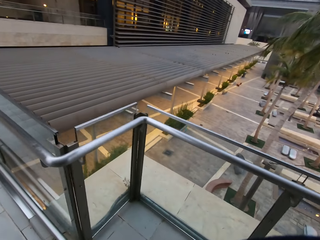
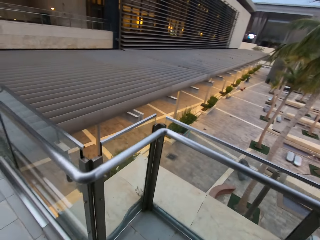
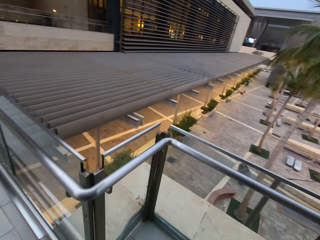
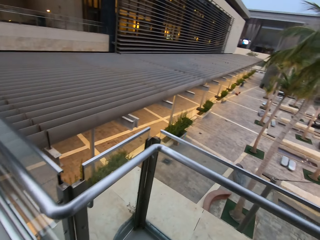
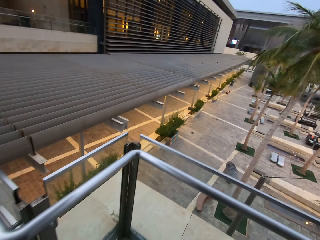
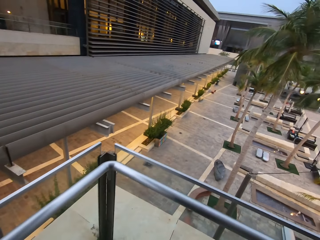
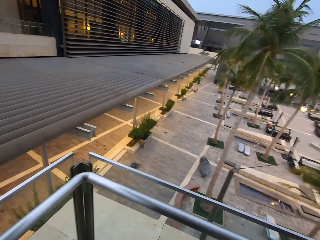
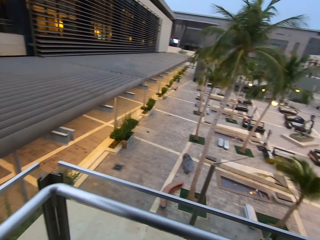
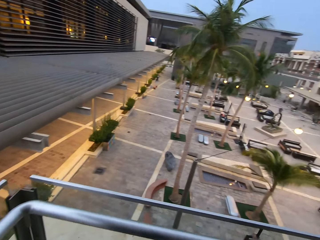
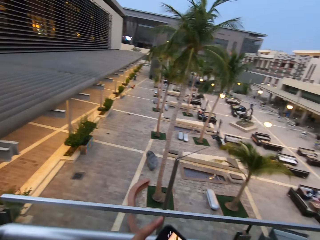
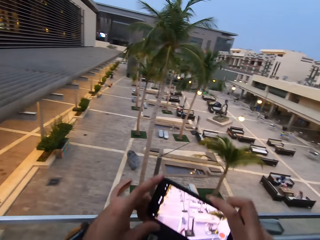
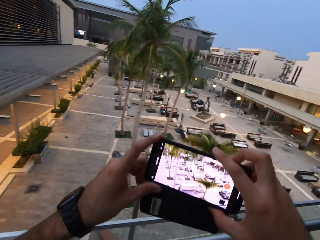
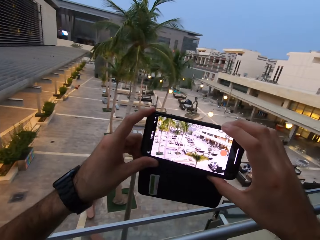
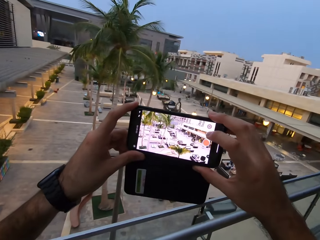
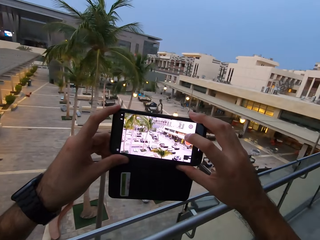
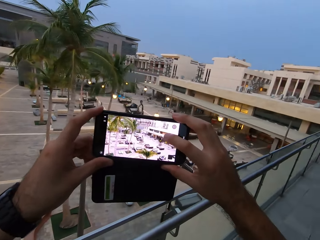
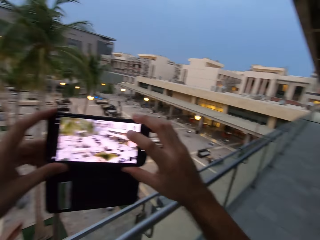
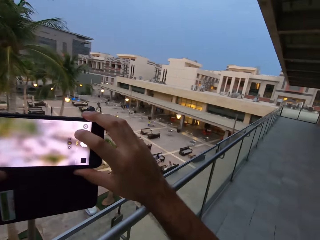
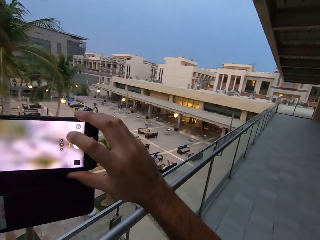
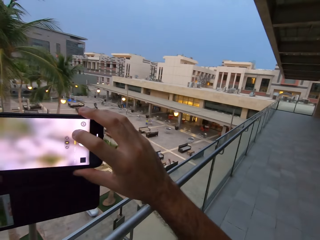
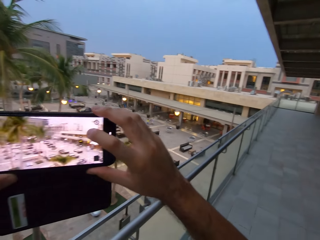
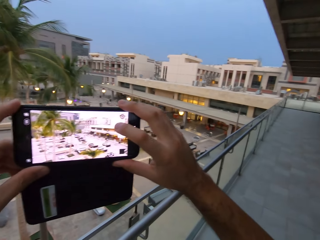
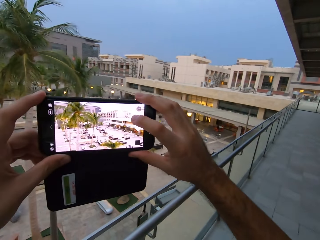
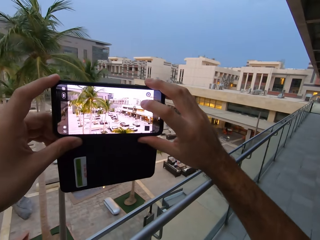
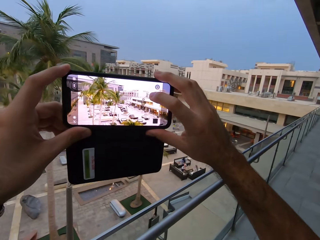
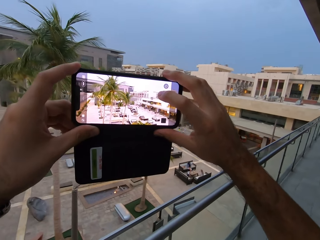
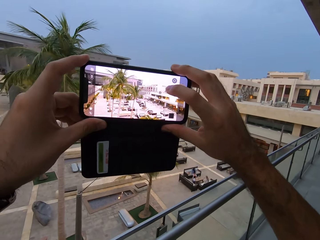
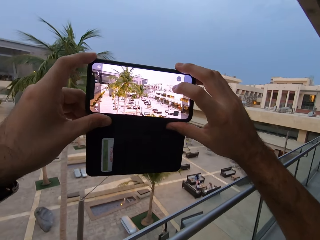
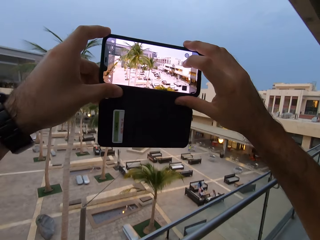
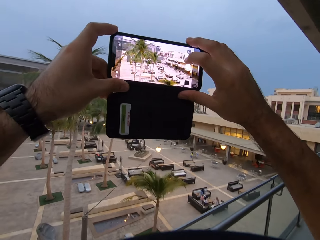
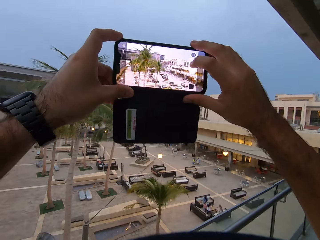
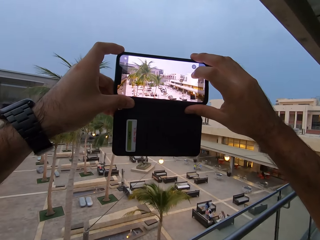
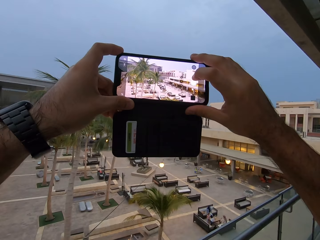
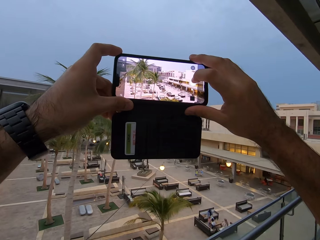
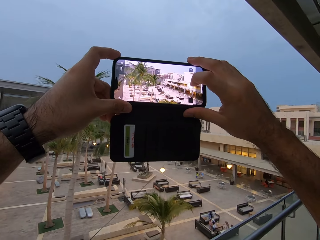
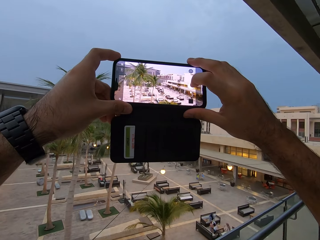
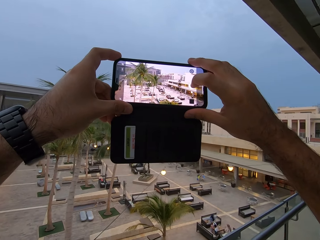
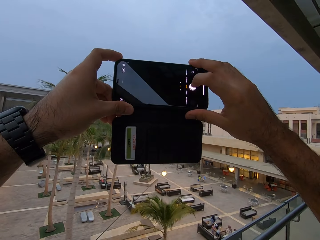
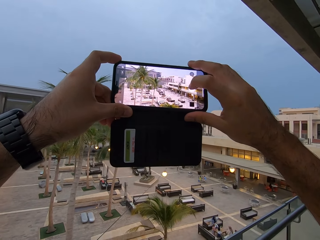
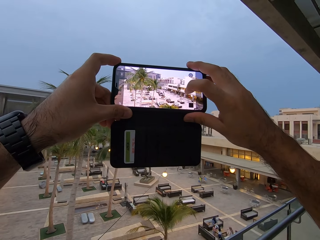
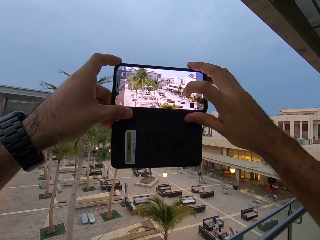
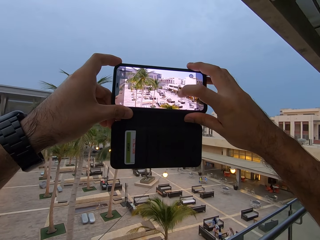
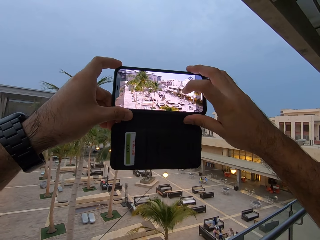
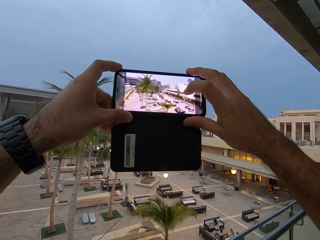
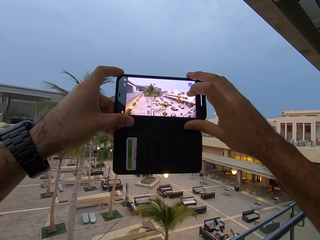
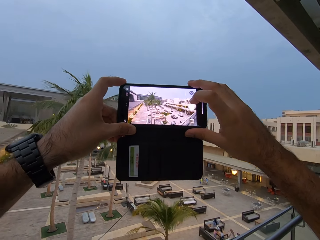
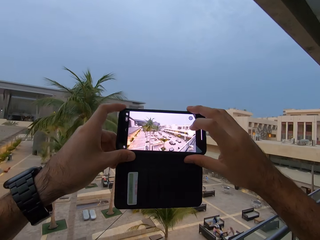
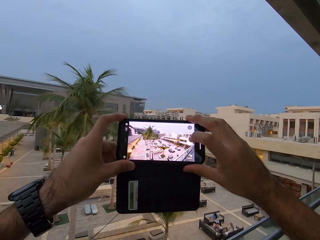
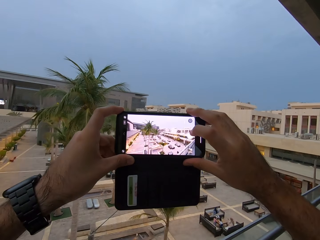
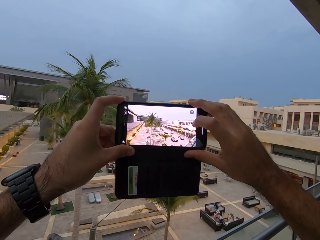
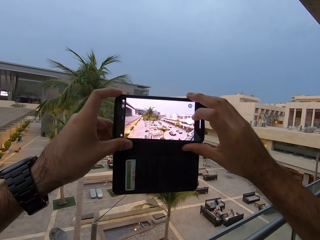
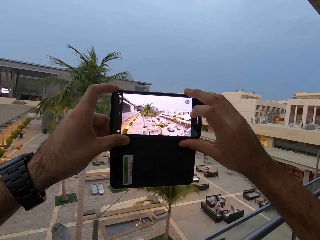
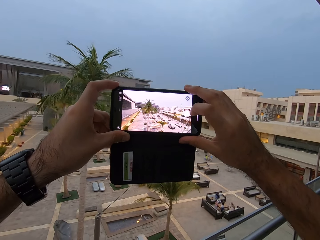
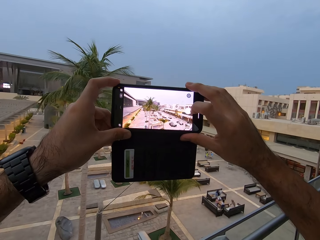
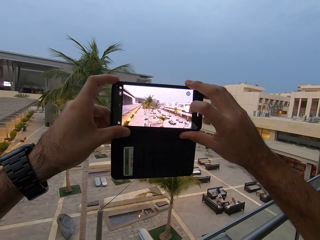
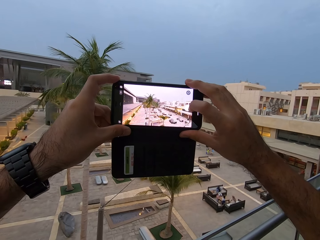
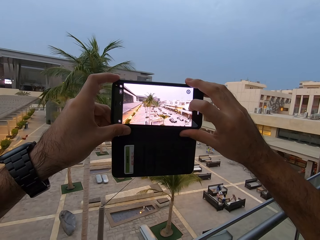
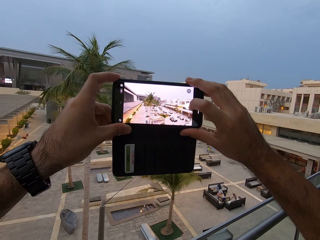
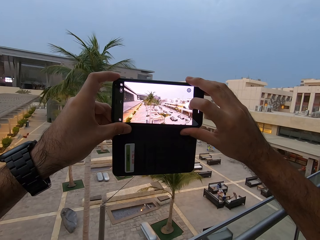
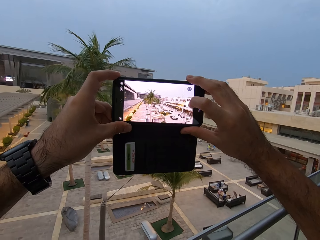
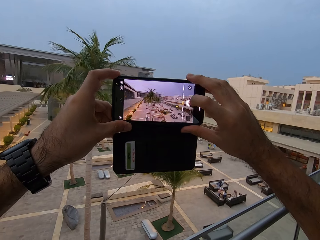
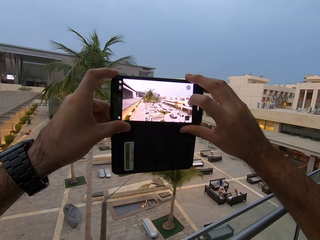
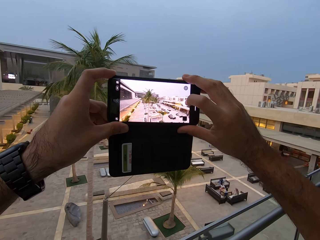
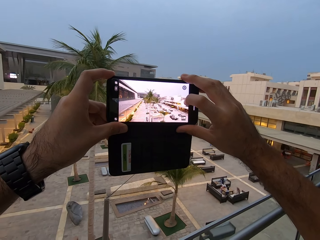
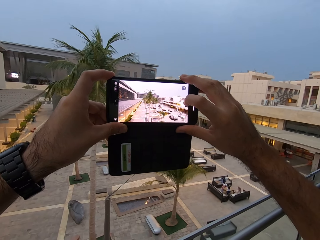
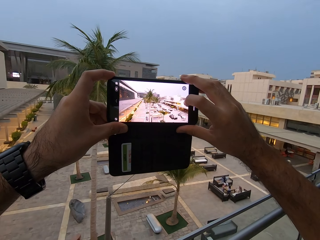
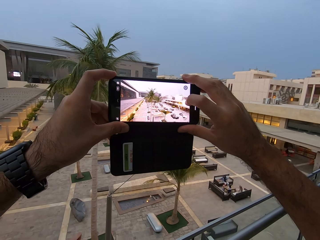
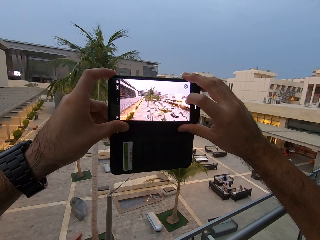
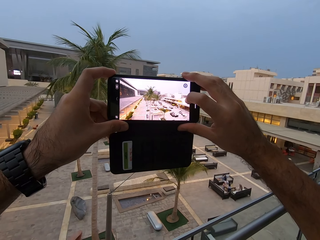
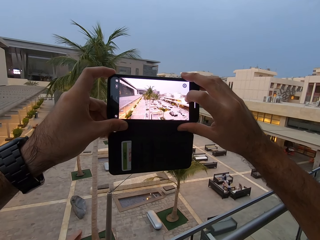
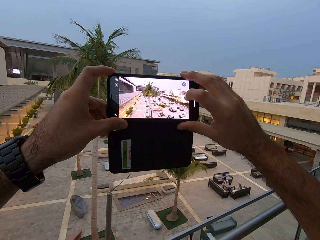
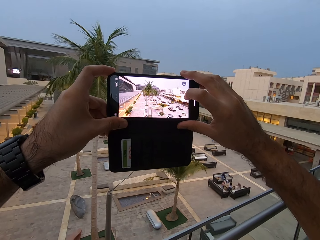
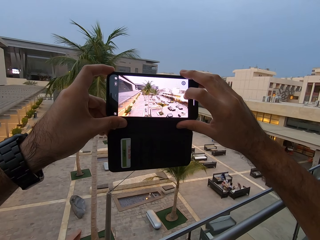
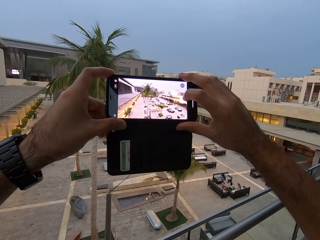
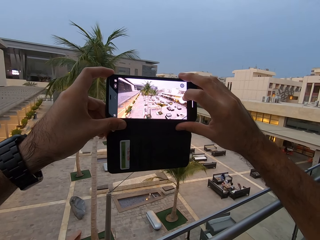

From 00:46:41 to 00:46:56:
The camera wearer takes the photos. They take a phone and hold it horizontally. They move the phone to the left. They raise the phone up. They touch the capture button. They touch the capture button again.

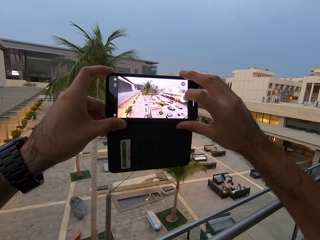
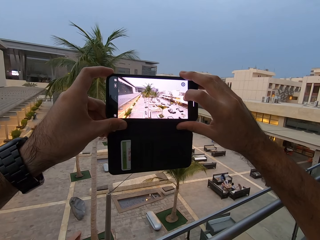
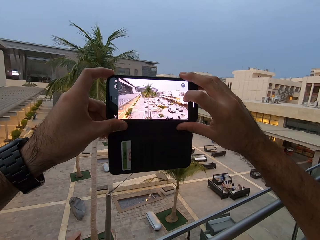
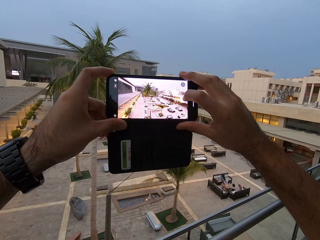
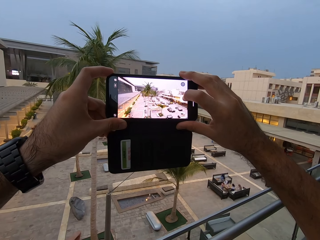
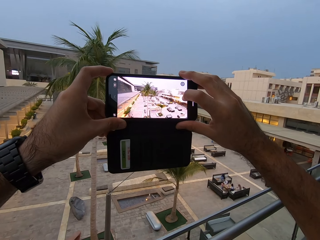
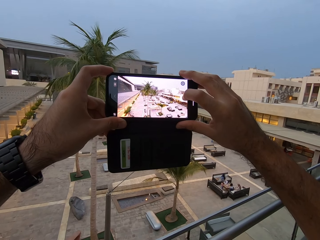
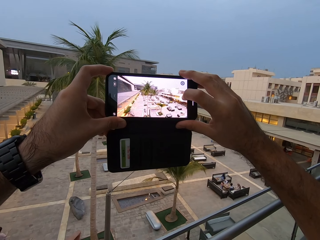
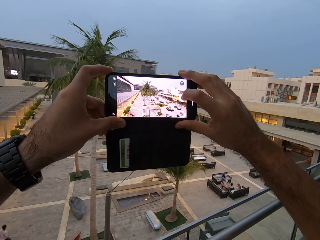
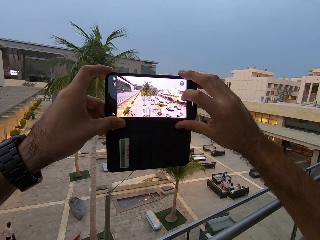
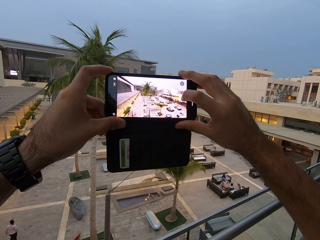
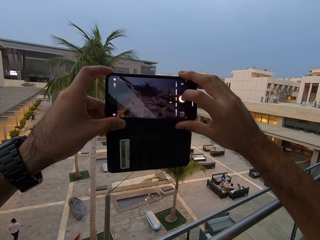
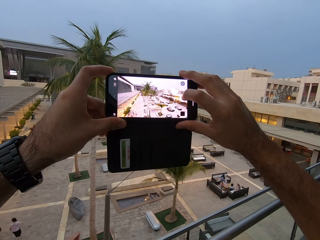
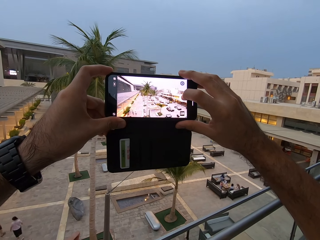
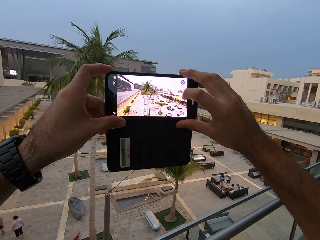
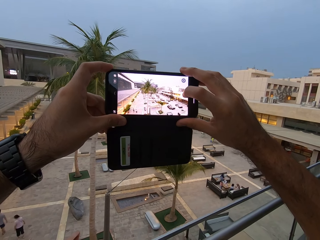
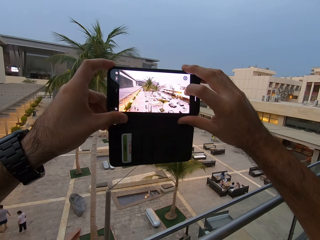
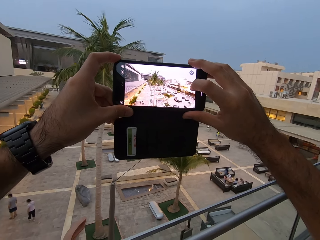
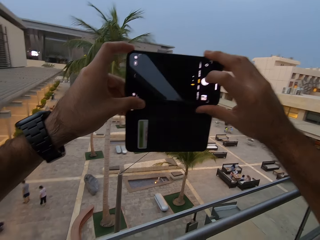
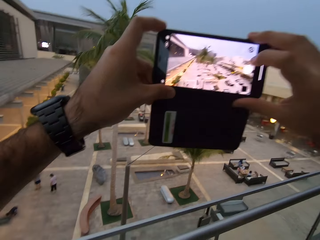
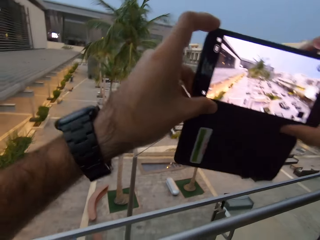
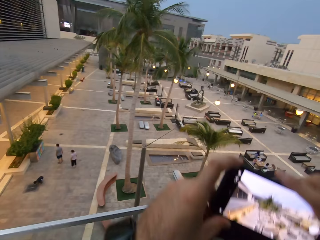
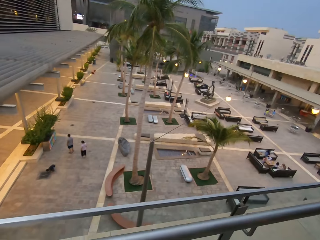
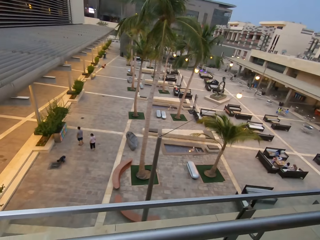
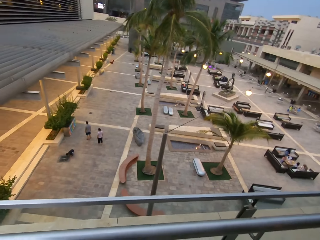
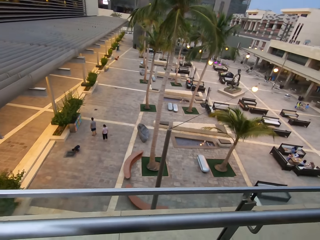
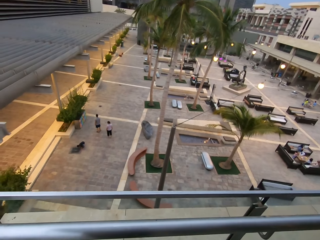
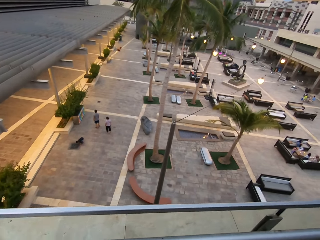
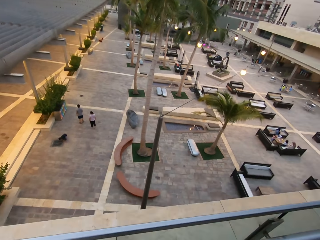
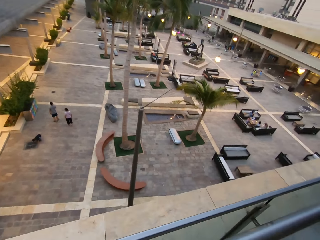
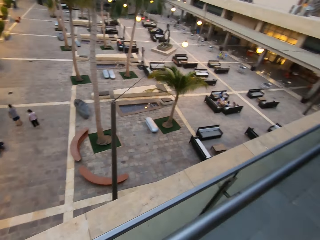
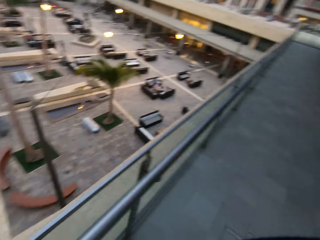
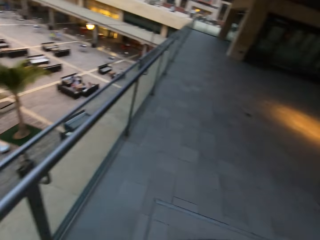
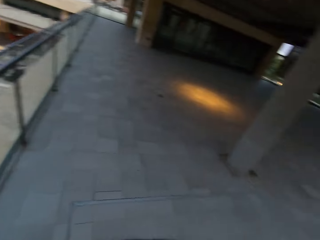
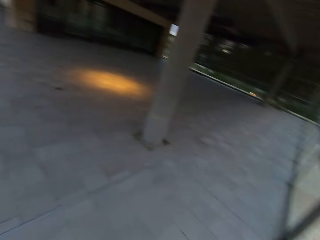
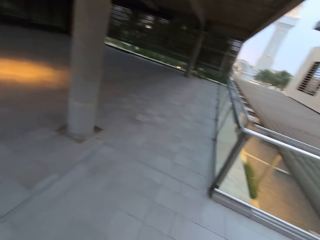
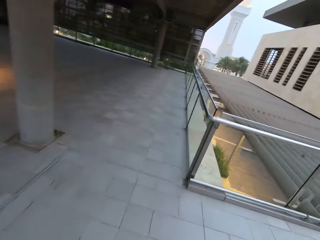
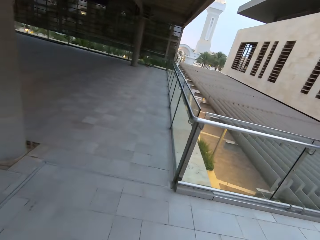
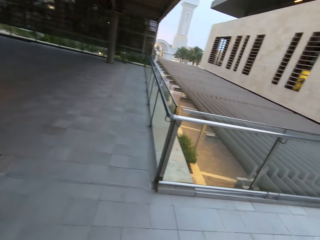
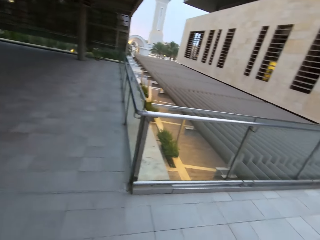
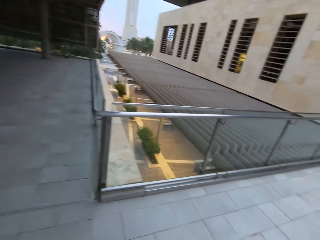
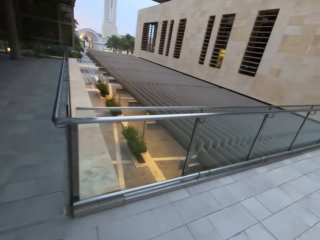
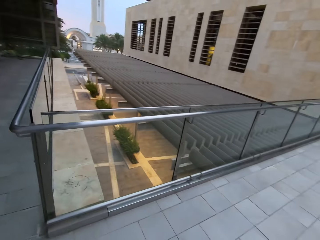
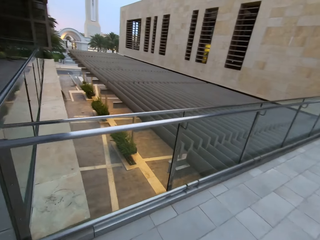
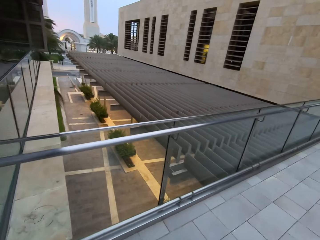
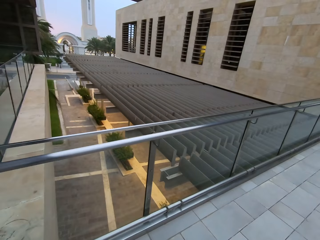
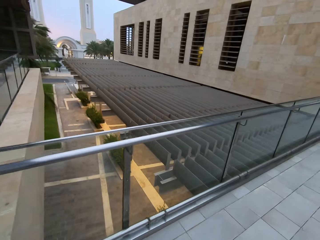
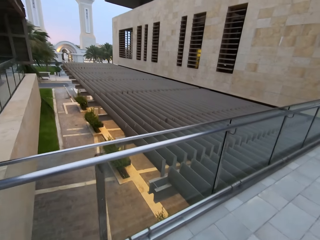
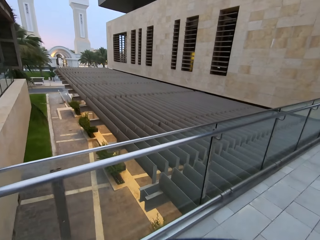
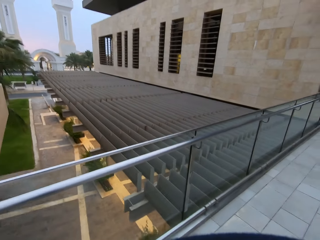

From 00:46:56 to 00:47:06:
The camera wearer touches the capture button. They bring the phone down. They turn right. They look around the house. They walk around the house.
